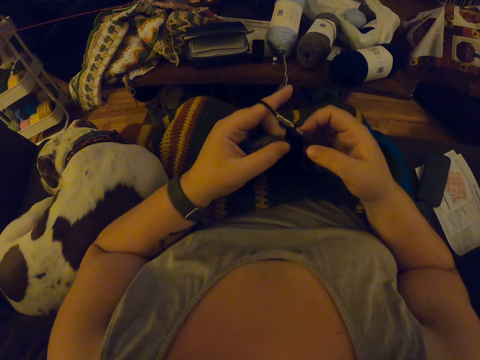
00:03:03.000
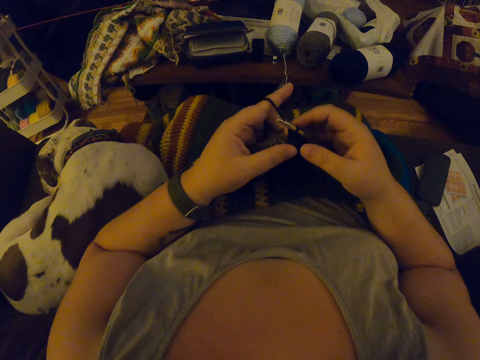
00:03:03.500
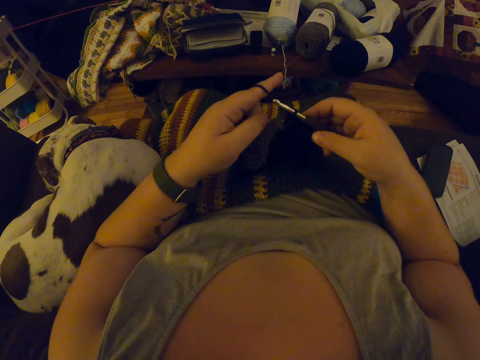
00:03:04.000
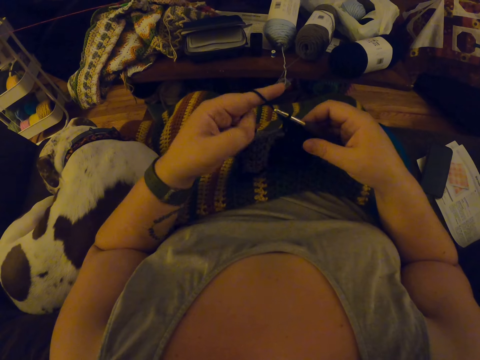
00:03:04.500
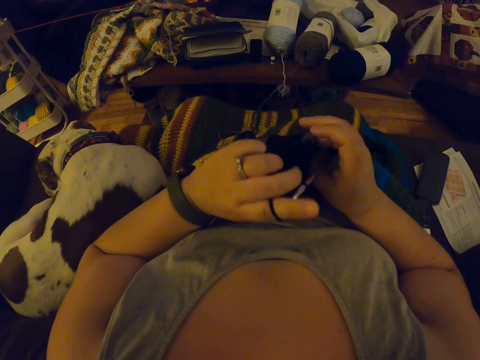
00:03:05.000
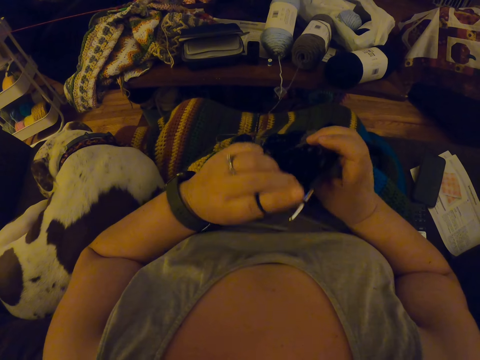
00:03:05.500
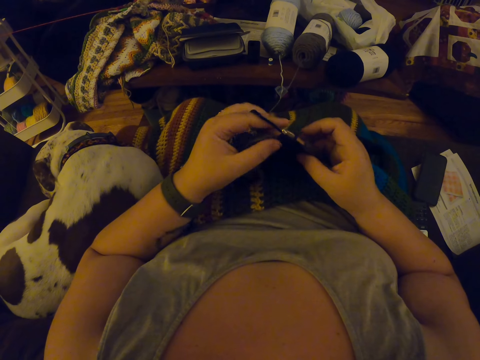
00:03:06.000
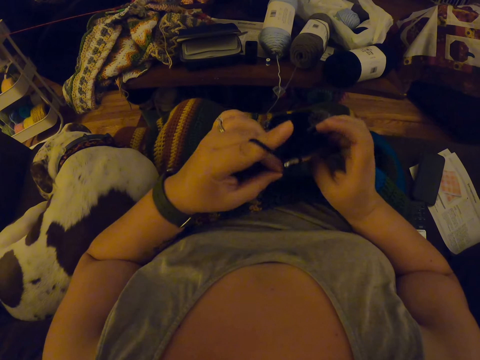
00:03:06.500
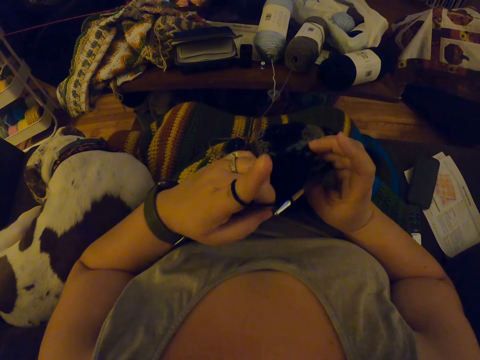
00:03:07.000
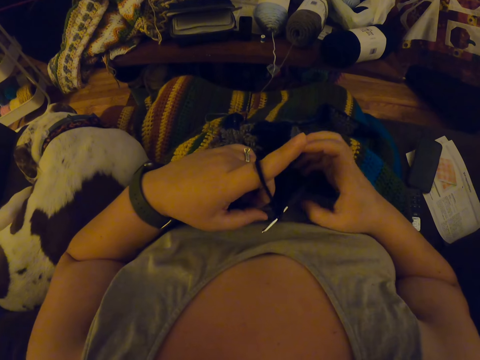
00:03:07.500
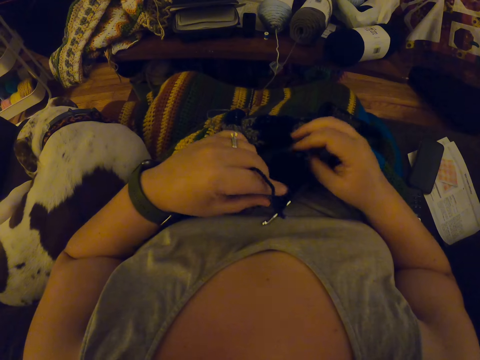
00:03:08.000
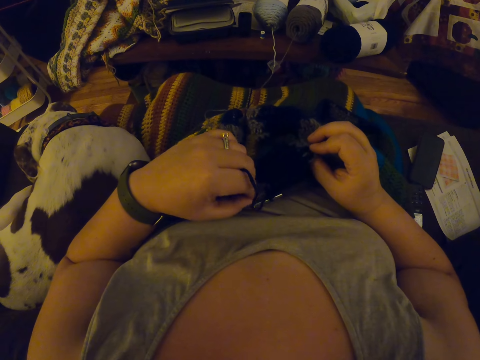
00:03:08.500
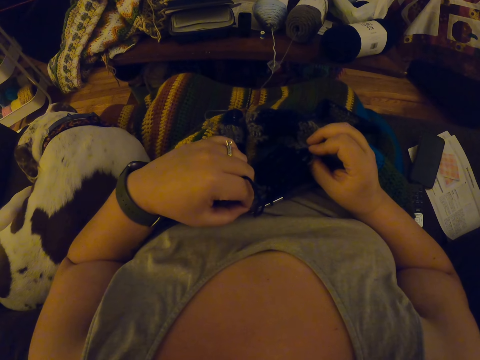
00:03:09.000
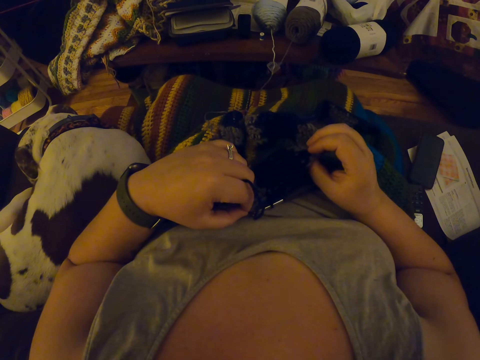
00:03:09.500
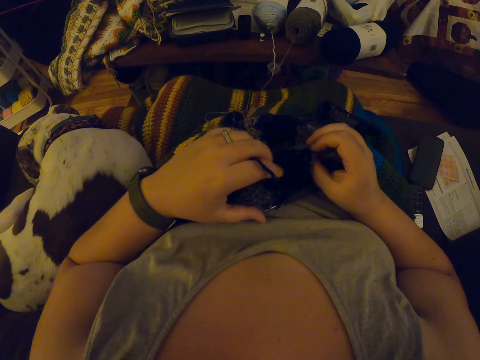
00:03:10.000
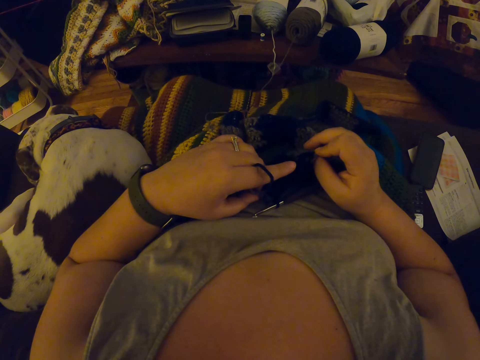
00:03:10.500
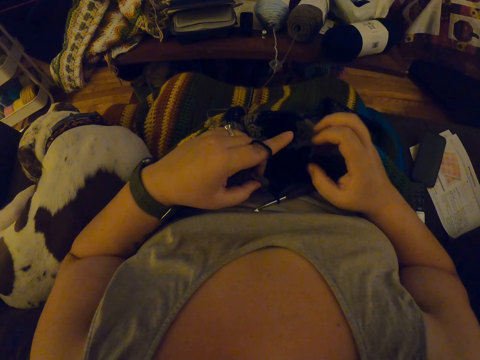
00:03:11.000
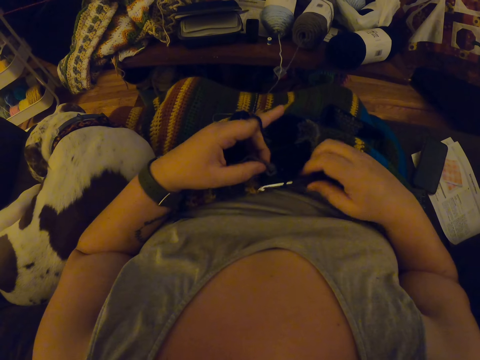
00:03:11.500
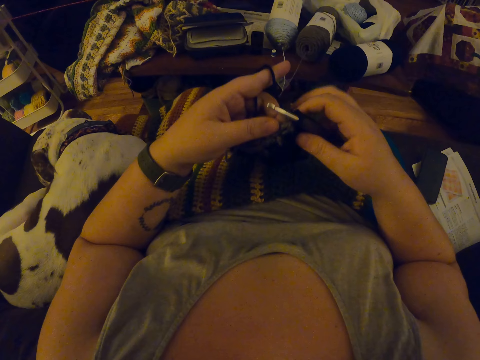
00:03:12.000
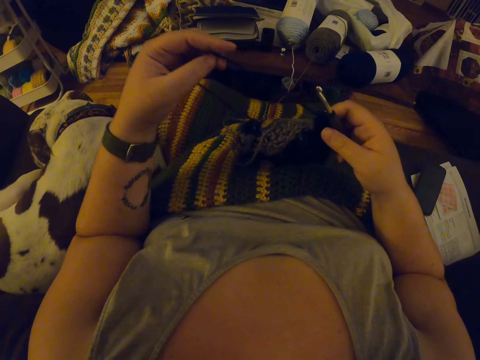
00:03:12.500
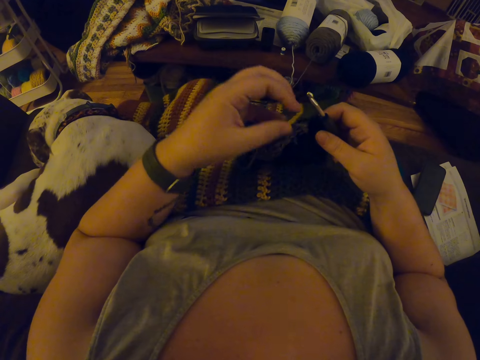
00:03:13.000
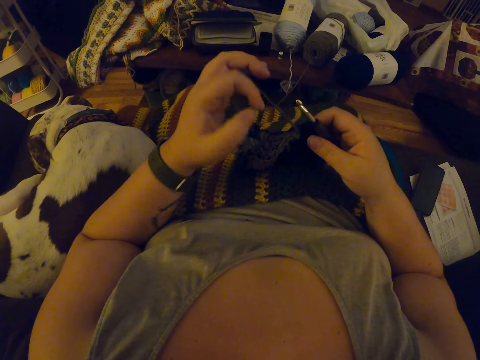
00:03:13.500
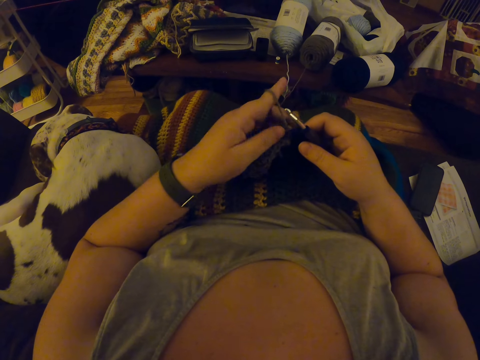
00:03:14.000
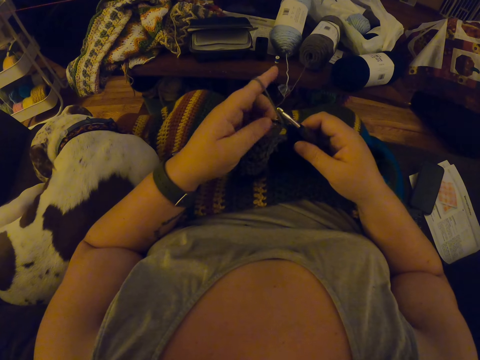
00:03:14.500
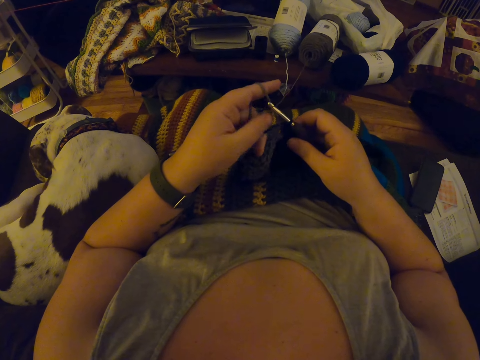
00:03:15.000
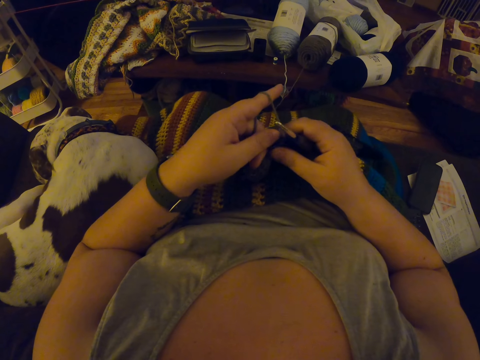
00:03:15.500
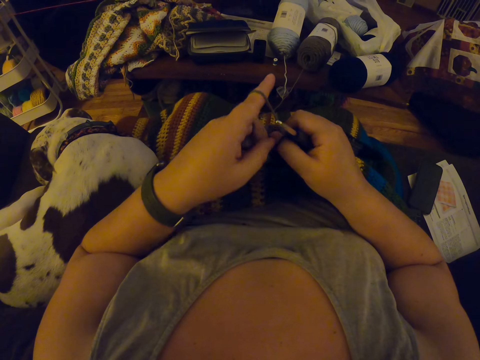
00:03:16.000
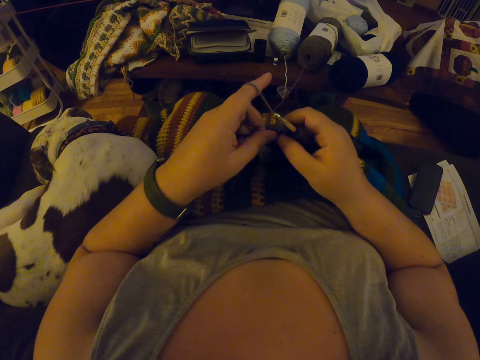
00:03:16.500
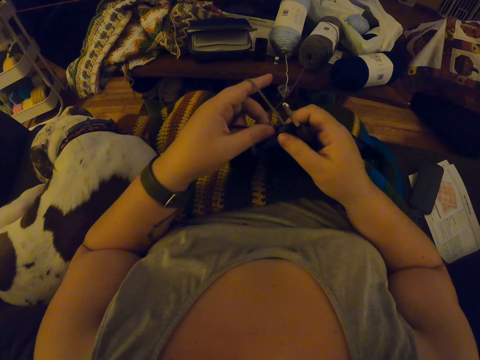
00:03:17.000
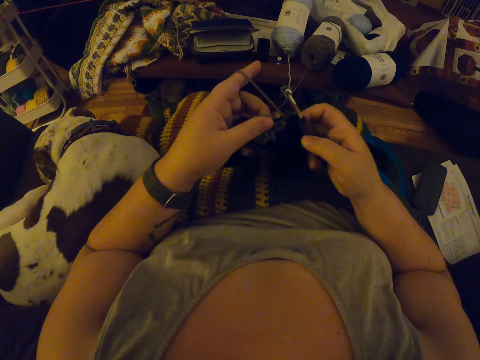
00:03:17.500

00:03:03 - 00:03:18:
The camera wearer examines the crochet in her hands. She turns the piece of cloth over. She drops the crochet hook on her lap. She adjusts the crochet. She looks at the piece of cloth. She picks up the crochet hook. She unhangs the black yarn from her left index finger. She makes the crochet thread. She hangs the grey yarn on her left index finger. She adjusts the crochet.

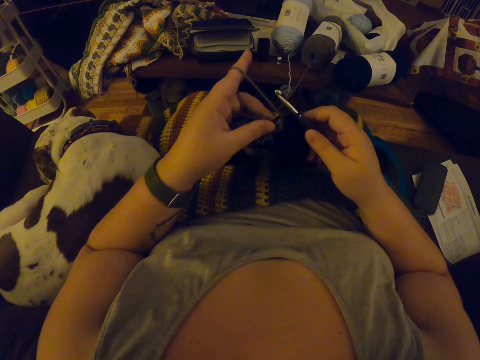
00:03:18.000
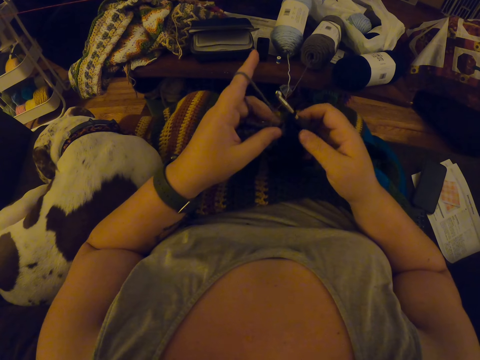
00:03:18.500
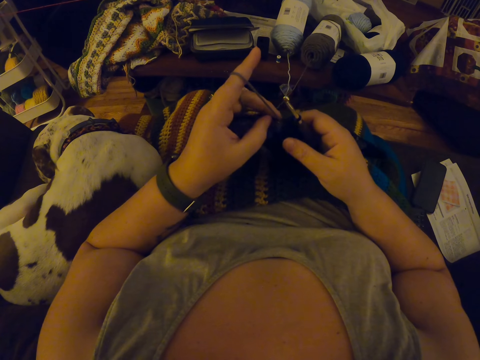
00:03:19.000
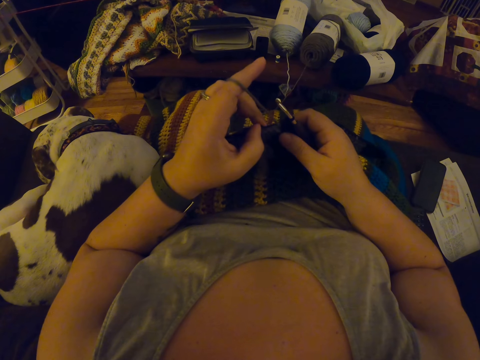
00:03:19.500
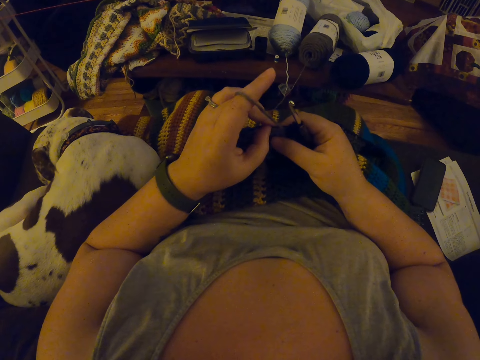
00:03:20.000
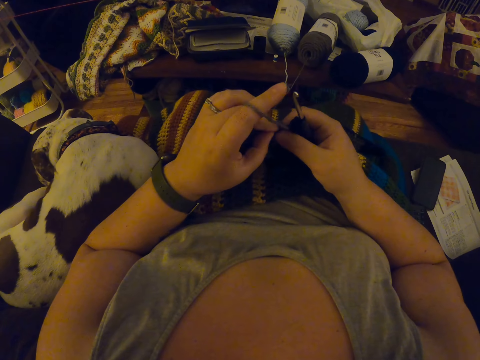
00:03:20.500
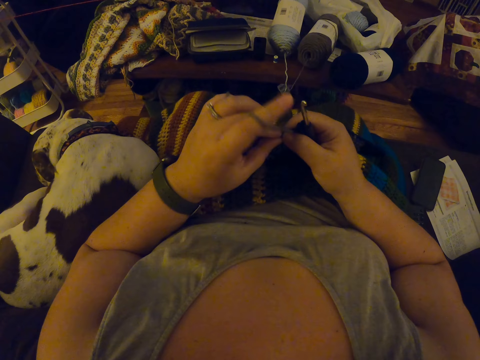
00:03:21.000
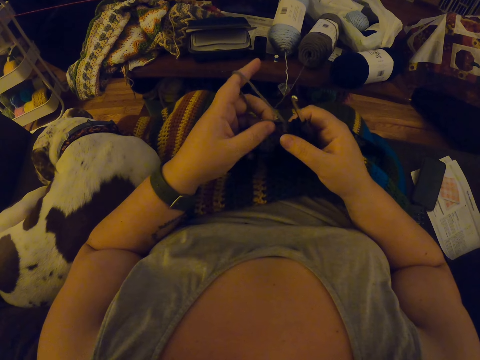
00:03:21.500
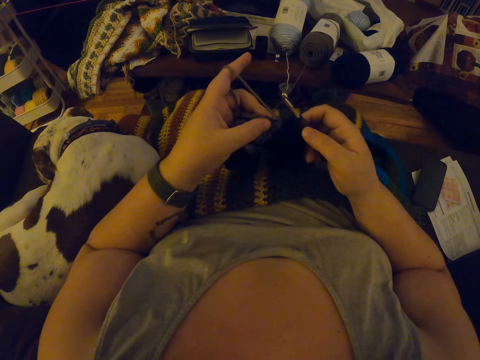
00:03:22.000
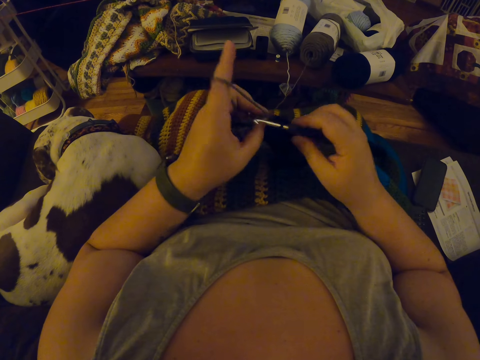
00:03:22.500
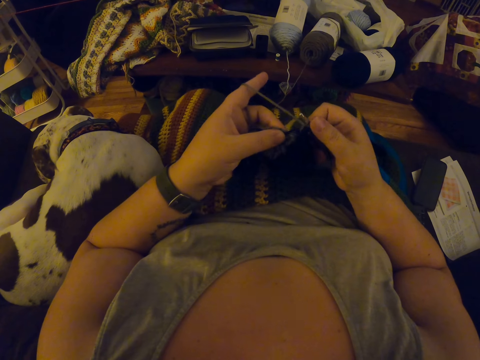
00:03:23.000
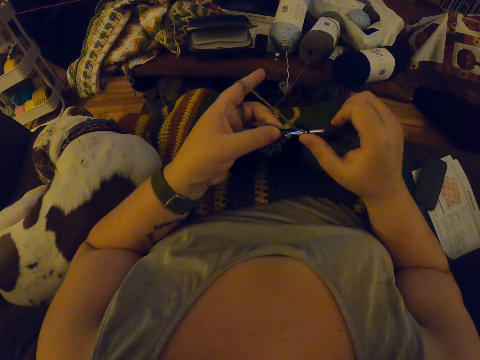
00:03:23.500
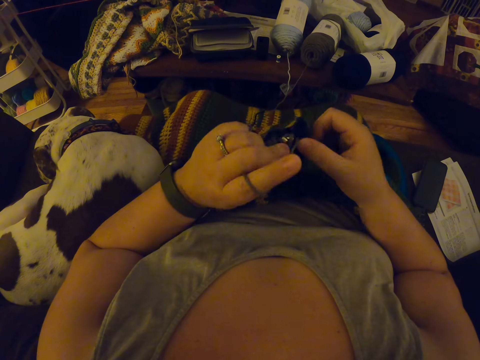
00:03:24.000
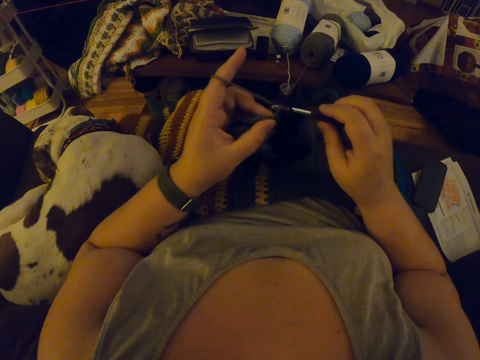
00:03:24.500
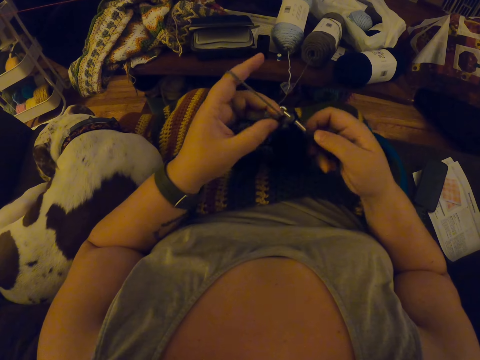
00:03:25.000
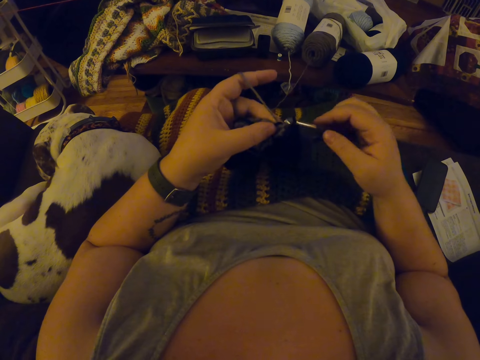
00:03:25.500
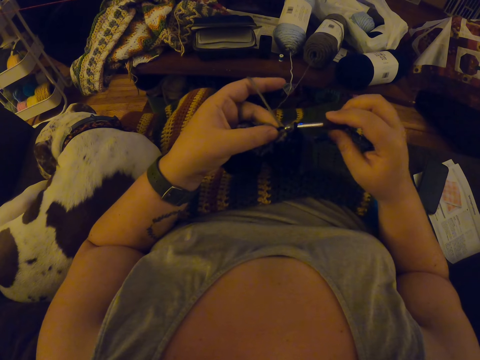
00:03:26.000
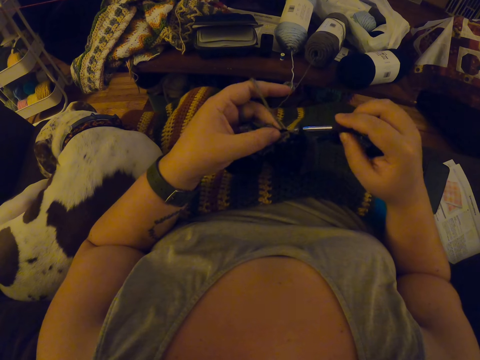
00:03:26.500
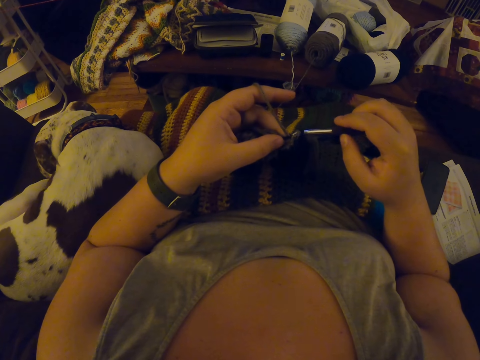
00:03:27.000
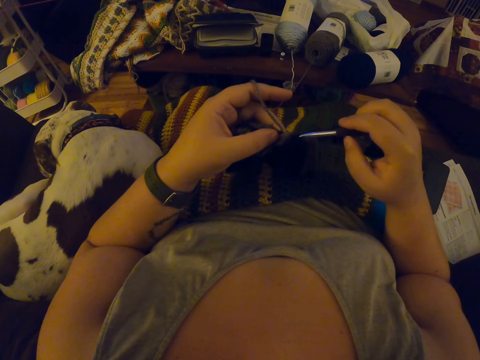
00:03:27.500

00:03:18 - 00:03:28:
The camera wearer crochets the grey yarn with the crochet hook.

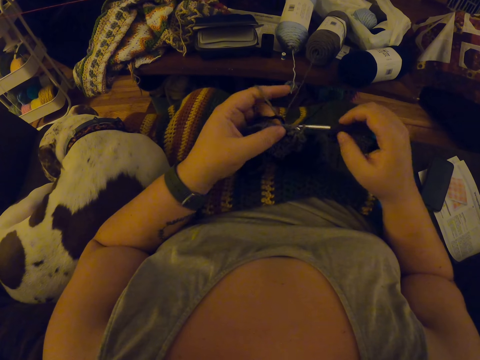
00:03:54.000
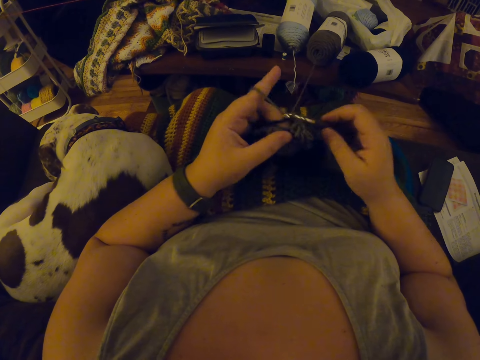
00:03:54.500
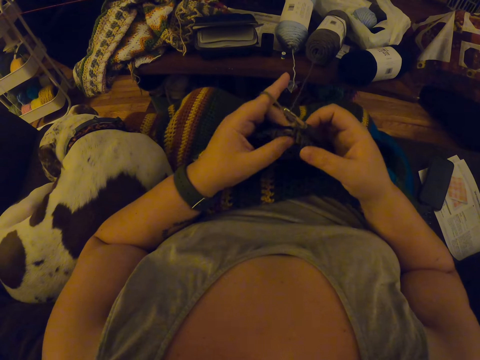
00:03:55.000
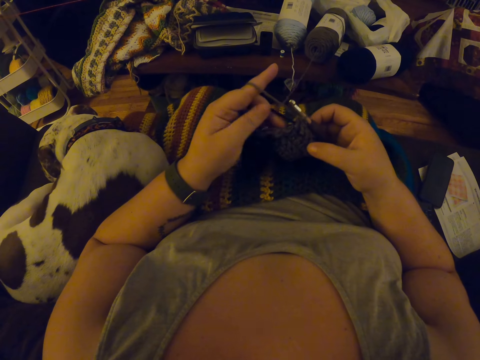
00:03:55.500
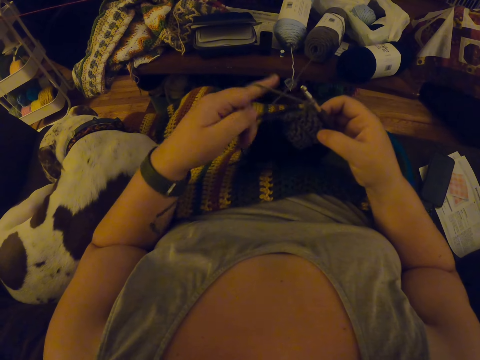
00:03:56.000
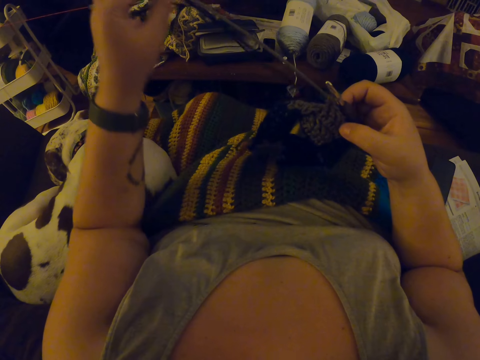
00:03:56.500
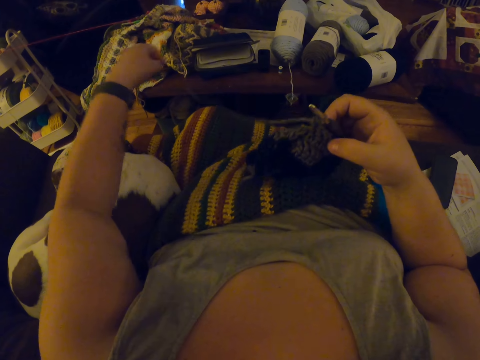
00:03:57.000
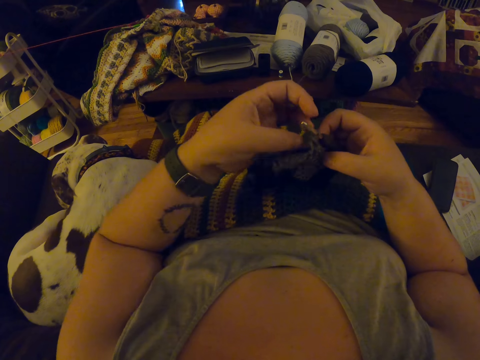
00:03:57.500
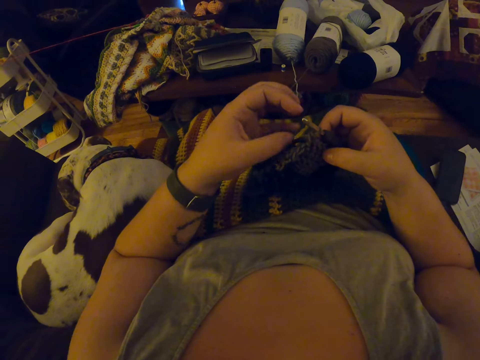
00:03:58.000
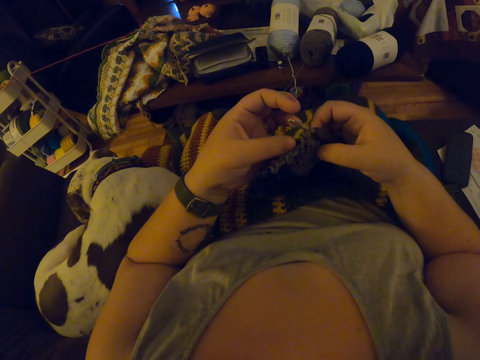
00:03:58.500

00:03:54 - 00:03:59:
The camera wearer draws the two yarns.
